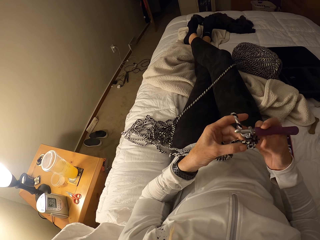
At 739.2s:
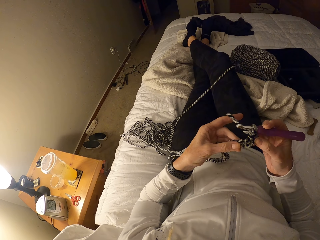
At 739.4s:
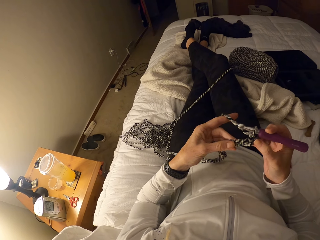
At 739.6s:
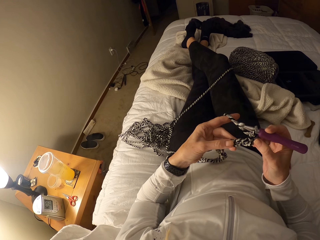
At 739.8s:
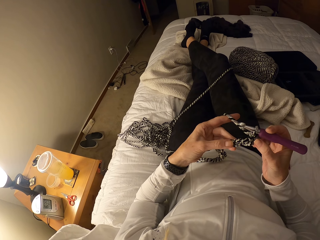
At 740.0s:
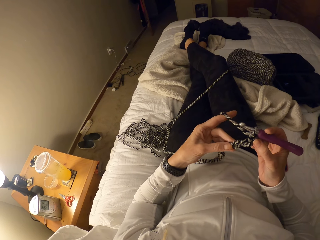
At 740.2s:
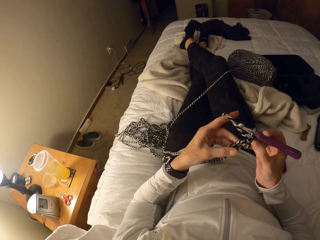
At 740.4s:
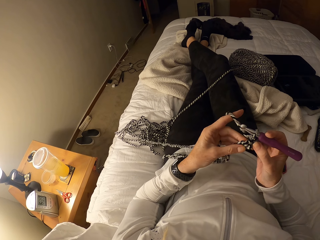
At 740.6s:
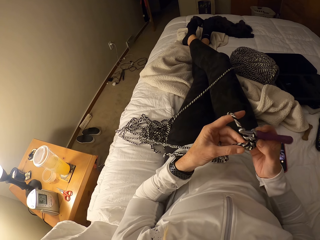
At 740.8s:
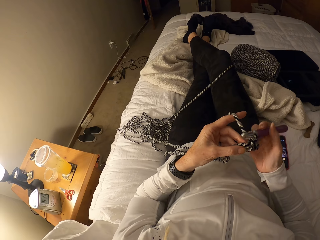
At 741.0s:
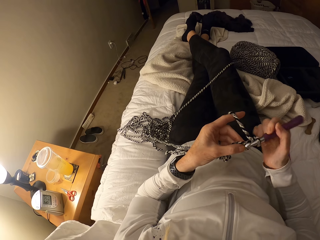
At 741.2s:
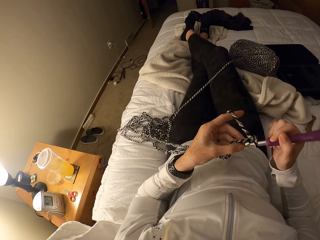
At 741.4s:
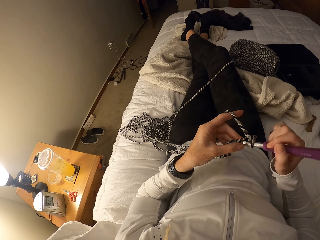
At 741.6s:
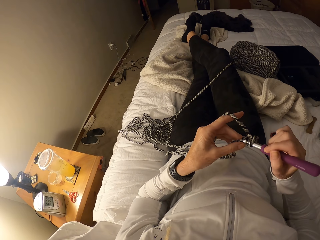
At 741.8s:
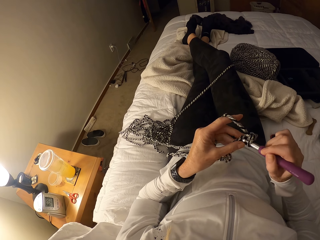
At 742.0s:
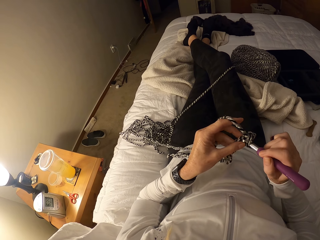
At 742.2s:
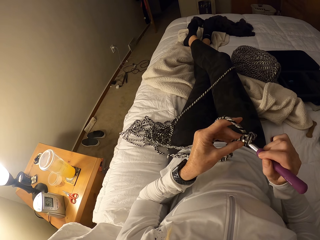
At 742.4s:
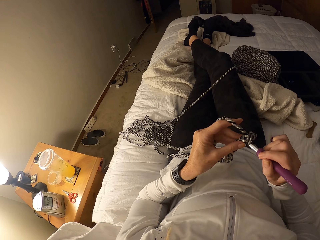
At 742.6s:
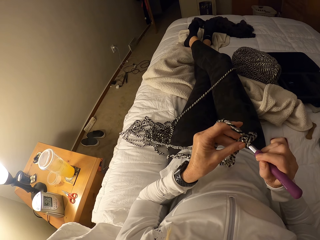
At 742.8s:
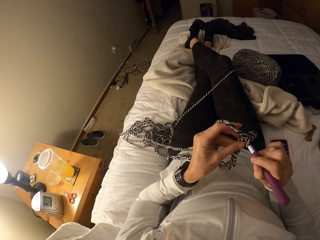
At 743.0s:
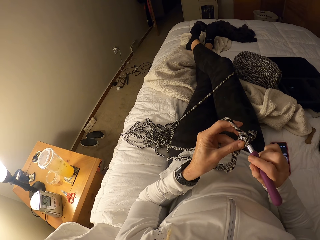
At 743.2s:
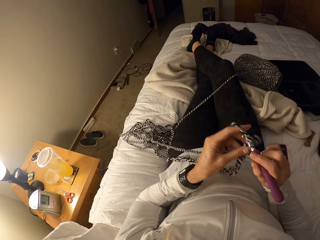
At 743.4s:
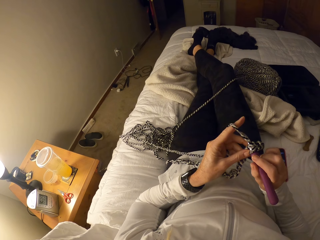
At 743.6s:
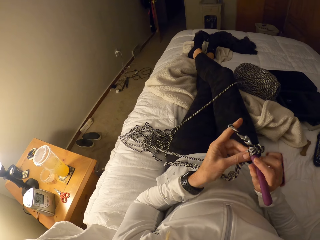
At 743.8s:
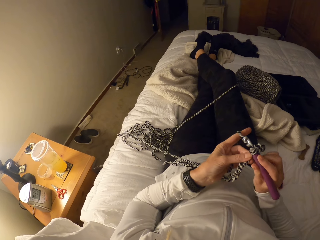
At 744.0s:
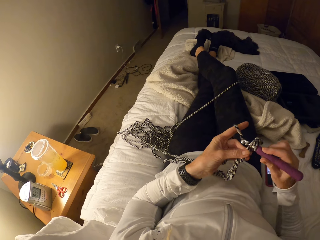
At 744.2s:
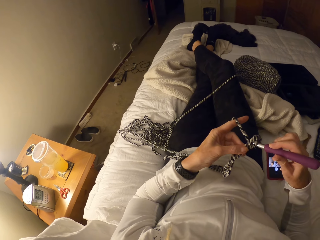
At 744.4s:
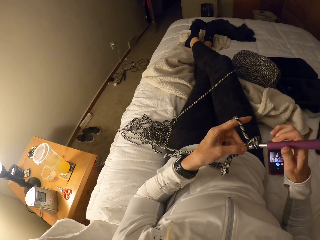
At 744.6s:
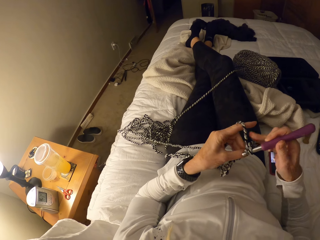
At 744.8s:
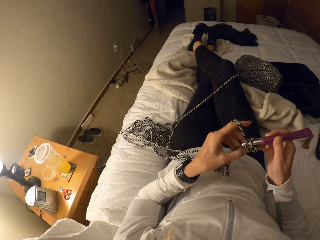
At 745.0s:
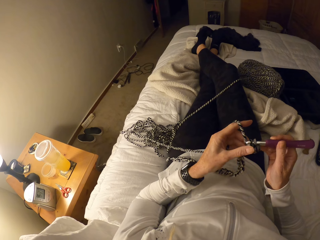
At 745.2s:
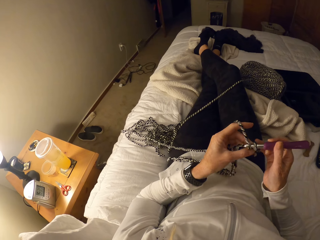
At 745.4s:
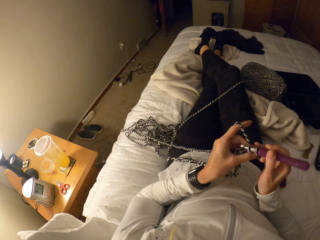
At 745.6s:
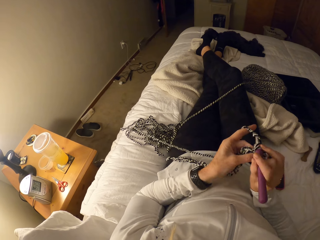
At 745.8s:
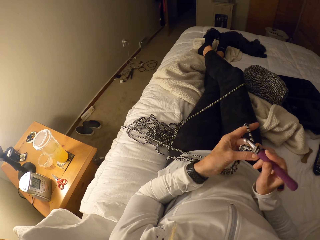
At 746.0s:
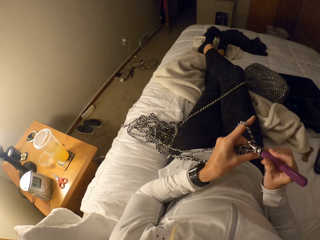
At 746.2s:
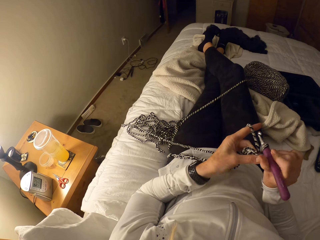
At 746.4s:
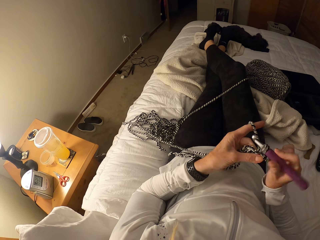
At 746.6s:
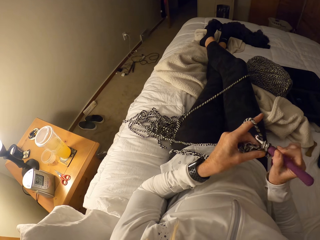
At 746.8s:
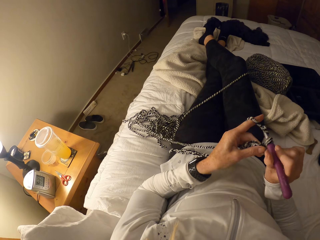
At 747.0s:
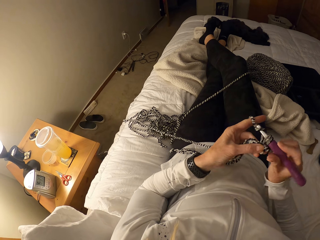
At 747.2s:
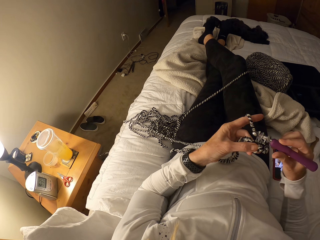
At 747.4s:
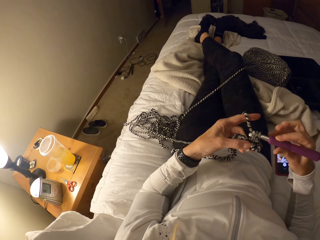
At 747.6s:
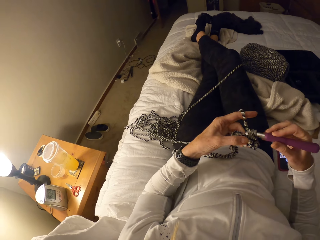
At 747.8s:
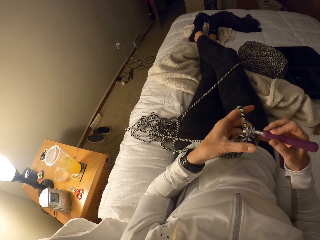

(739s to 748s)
The camera wearer straightens a fabric. They knit the fabric.

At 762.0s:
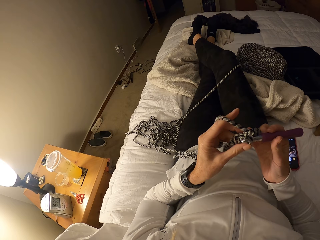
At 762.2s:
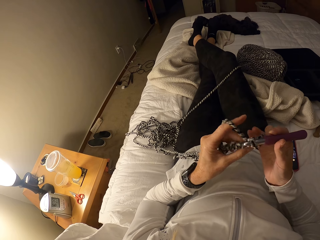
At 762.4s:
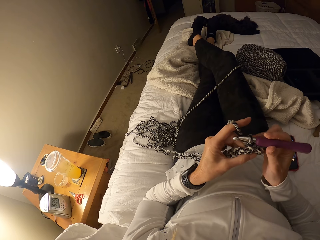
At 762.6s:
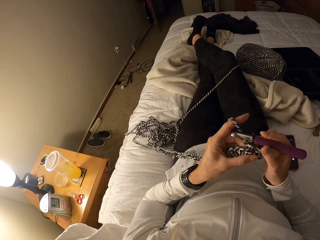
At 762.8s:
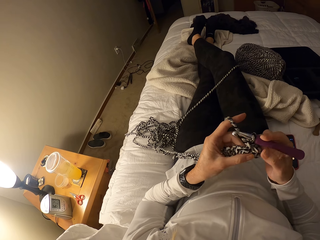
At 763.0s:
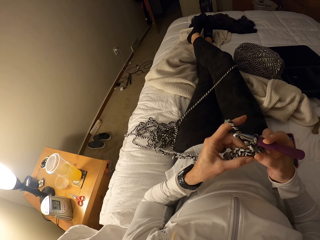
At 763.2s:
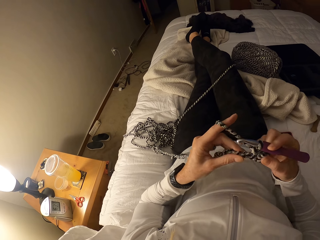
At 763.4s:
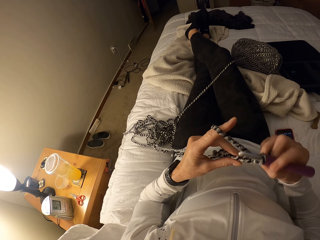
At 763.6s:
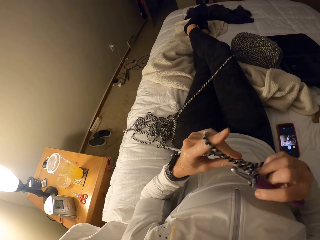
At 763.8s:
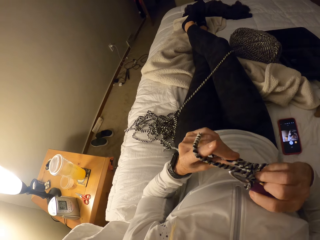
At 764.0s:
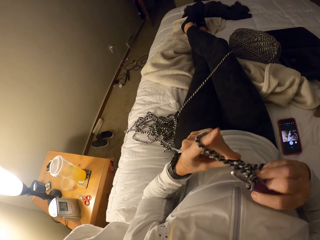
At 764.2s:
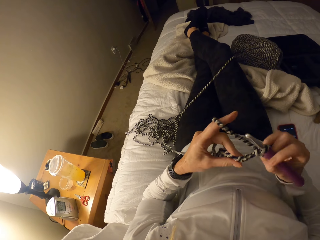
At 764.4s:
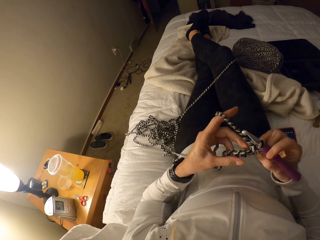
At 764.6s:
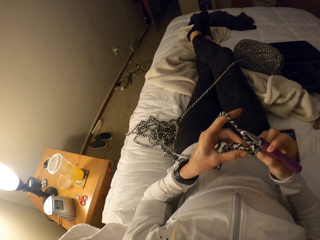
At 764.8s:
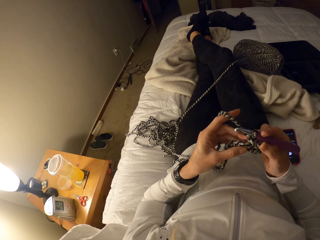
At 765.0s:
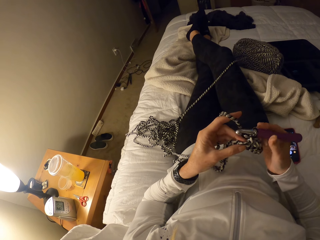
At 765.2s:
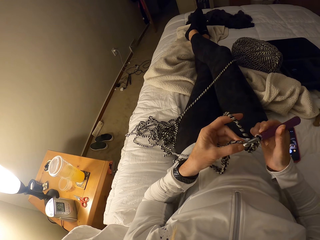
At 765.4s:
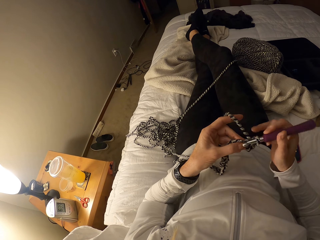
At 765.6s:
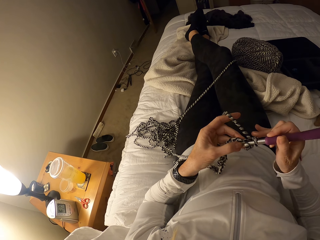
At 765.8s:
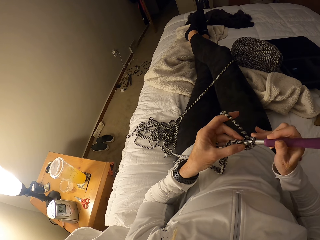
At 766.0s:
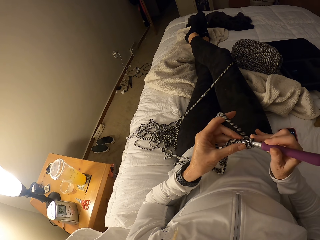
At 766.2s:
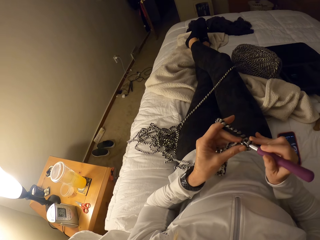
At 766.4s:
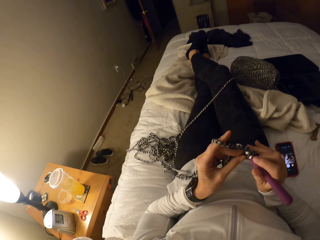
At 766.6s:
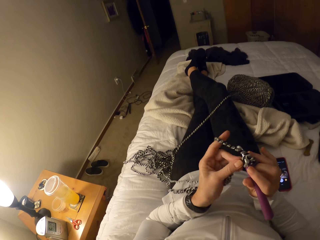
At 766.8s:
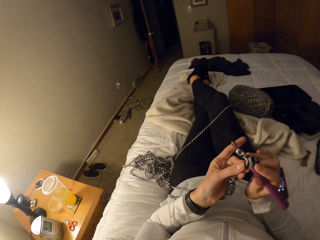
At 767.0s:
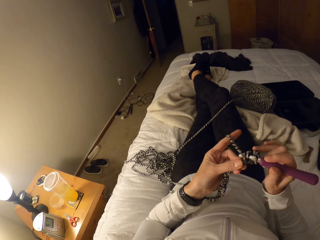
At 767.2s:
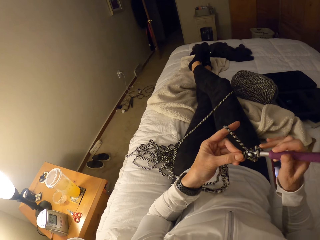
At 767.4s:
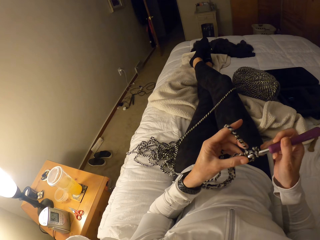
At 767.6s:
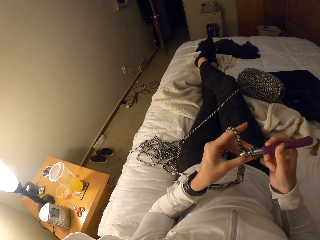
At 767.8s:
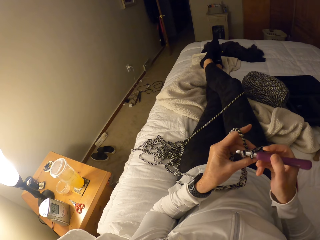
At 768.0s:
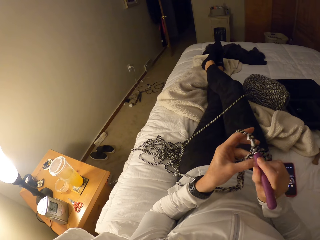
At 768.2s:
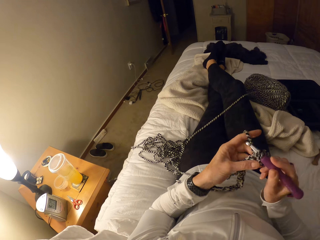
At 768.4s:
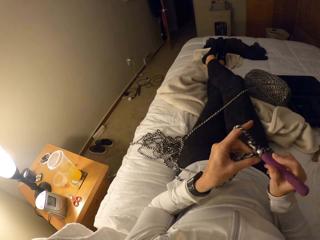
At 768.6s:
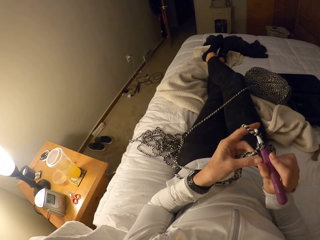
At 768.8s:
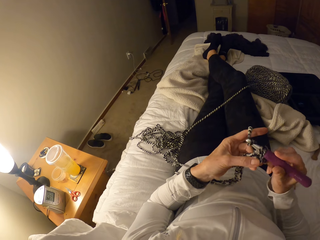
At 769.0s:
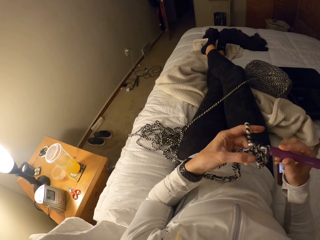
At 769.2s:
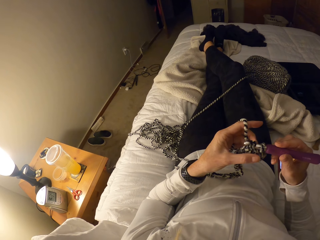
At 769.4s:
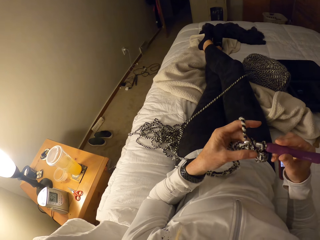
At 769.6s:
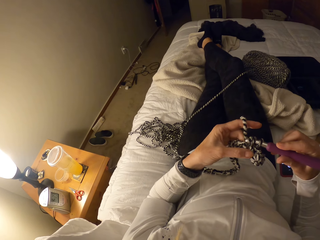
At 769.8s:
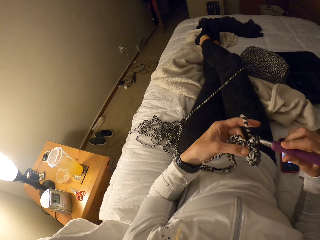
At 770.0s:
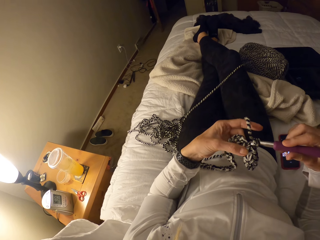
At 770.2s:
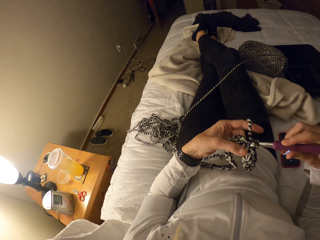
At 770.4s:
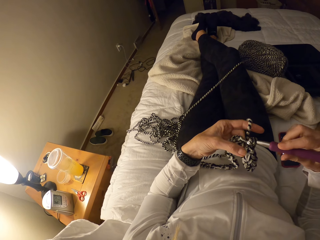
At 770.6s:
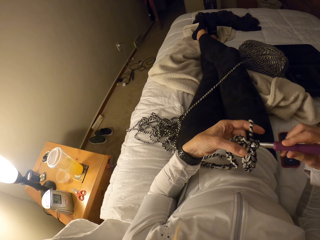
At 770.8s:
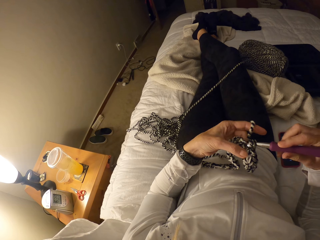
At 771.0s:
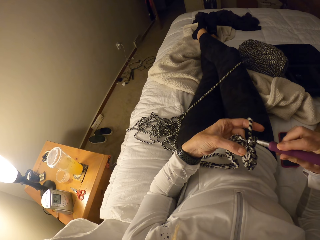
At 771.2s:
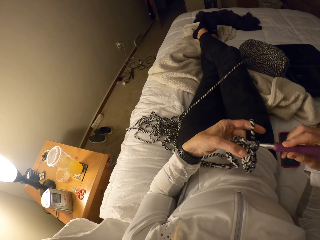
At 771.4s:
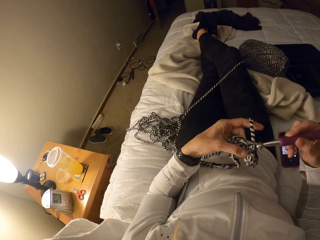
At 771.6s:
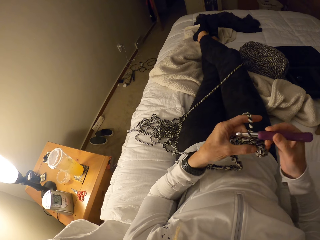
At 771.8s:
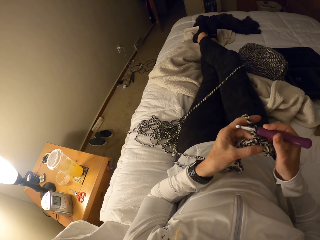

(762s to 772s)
The camera wearer turns a fabric. They knit the fabric.
